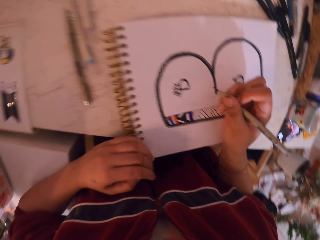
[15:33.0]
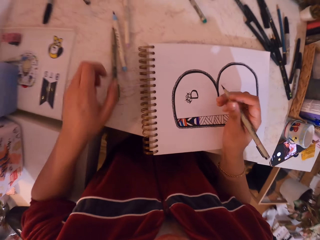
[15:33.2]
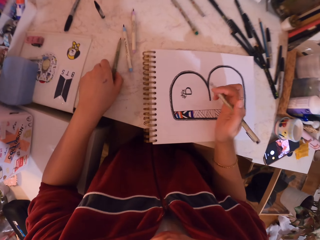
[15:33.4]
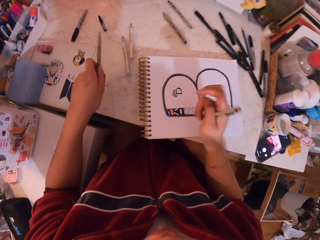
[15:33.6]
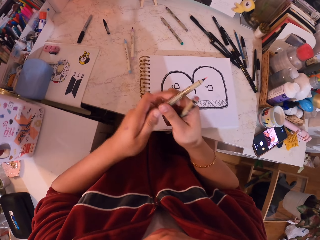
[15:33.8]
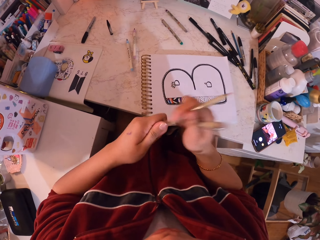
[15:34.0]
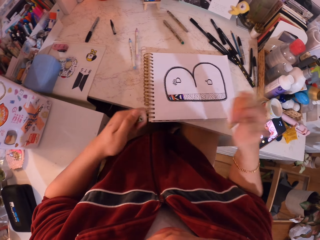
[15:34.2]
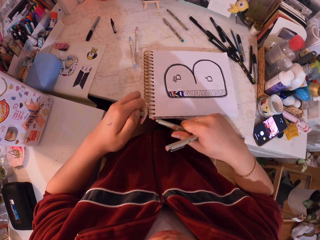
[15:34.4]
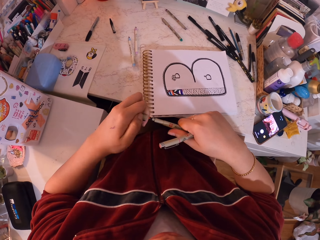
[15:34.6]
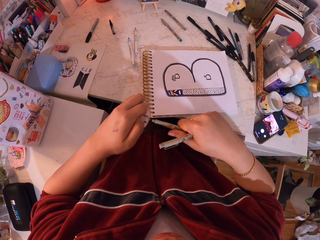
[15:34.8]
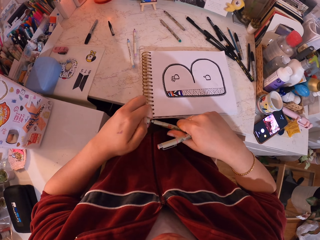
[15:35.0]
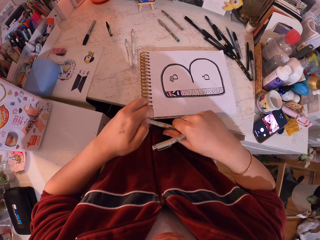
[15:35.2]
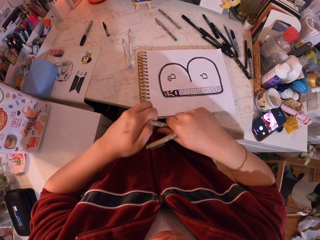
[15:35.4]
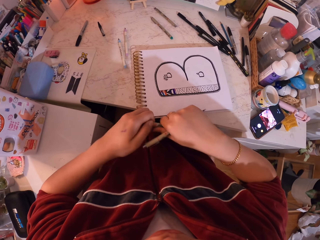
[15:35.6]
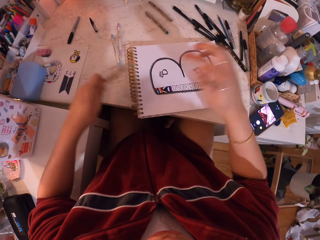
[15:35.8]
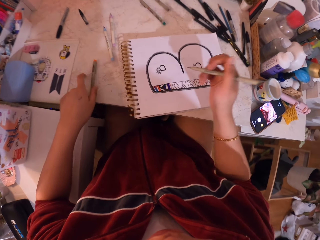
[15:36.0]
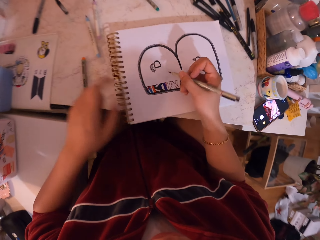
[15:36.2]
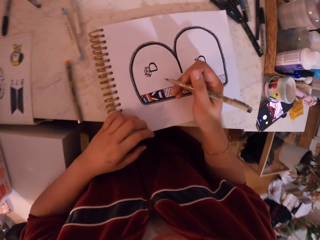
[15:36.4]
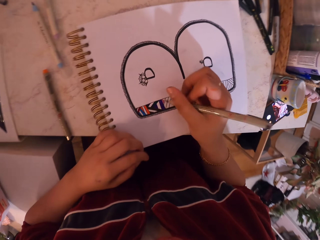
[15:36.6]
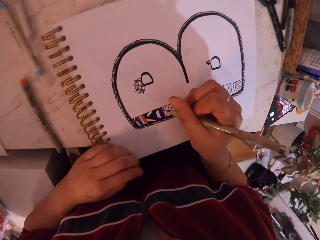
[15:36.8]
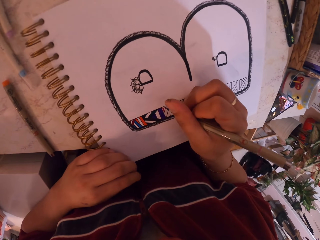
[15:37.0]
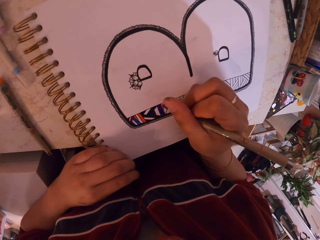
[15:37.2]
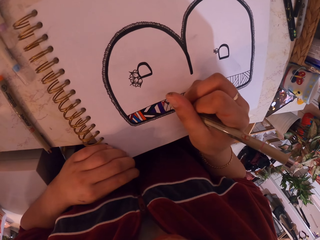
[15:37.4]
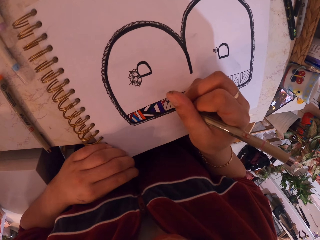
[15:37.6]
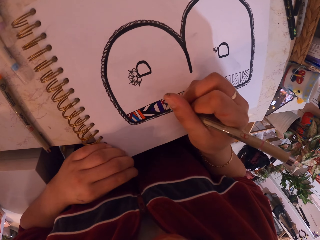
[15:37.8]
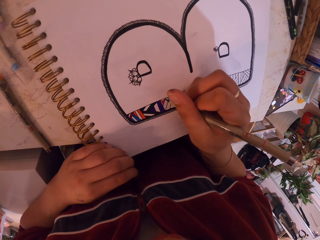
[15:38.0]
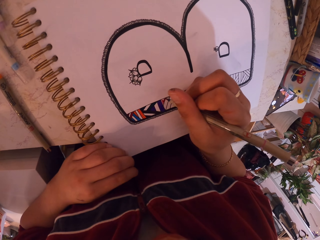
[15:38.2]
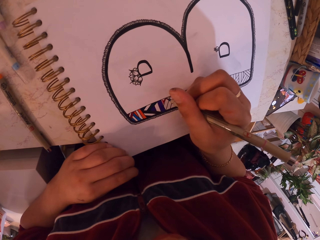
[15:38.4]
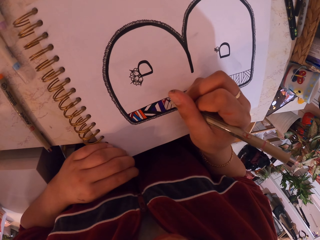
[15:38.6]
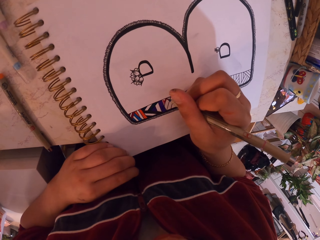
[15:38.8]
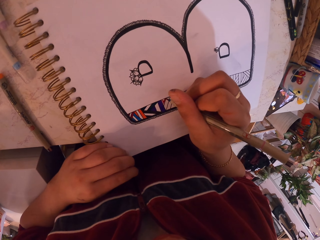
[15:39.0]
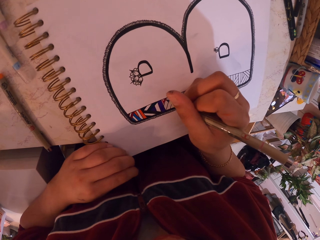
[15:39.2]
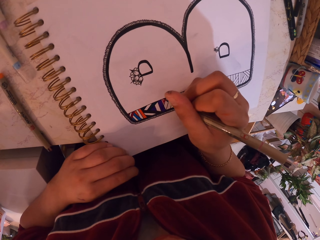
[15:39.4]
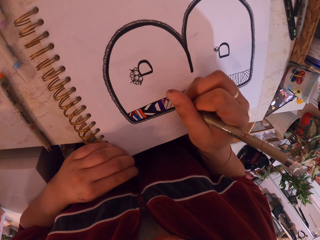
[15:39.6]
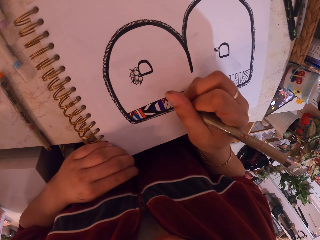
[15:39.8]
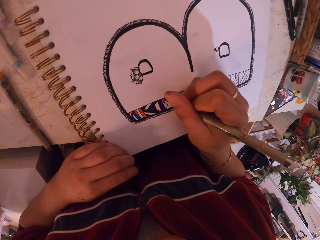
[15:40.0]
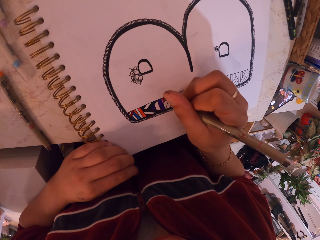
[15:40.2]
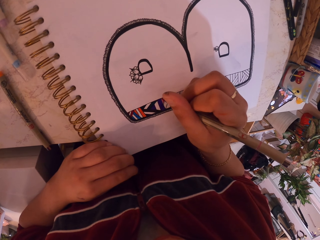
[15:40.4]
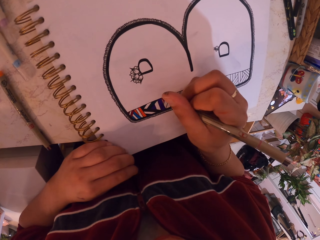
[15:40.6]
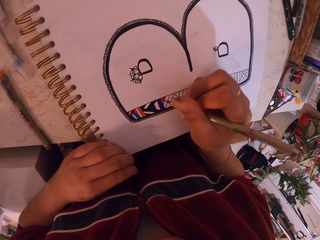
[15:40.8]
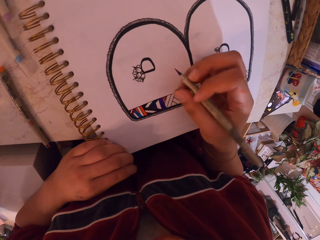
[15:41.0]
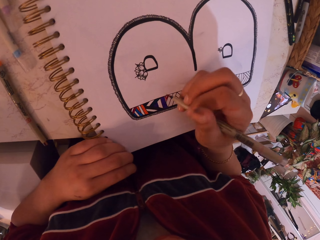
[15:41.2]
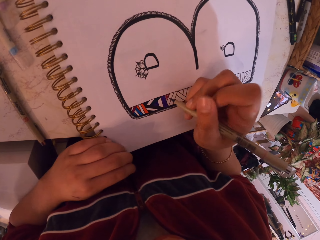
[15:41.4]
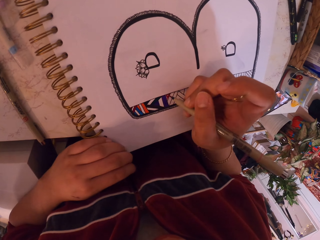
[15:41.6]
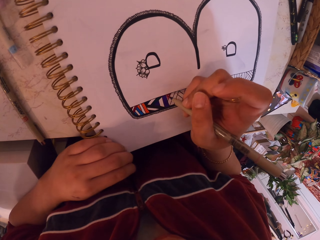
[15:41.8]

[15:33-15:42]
The camera wearer picks the paint pen from the table. They remove the lid from the pen. They hold the paint pen with two hands. They close the paint pen with the cap. They drop the paint pen on the table. They move the hand towards the drawing book. They paint the drawing on the drawing book.

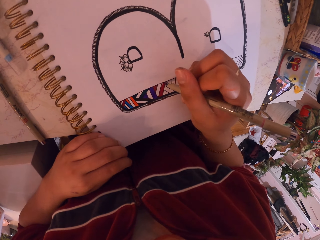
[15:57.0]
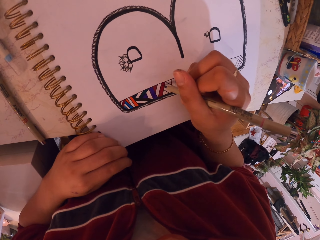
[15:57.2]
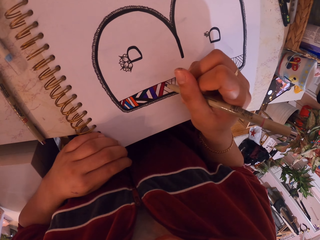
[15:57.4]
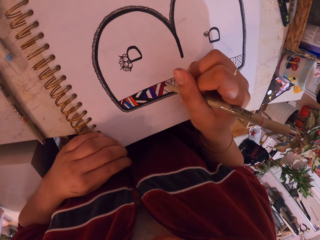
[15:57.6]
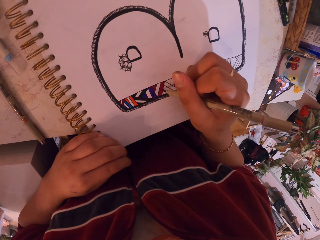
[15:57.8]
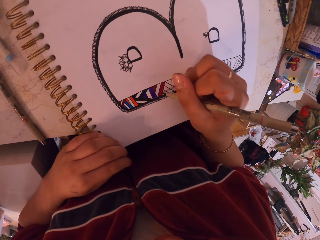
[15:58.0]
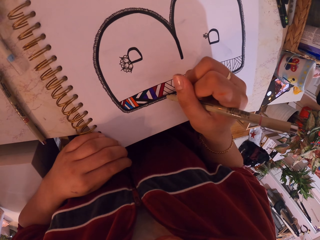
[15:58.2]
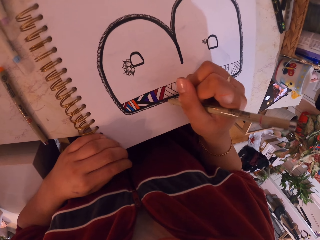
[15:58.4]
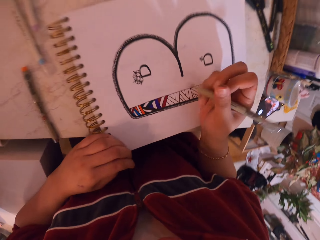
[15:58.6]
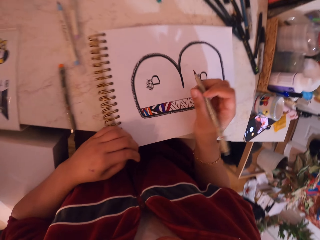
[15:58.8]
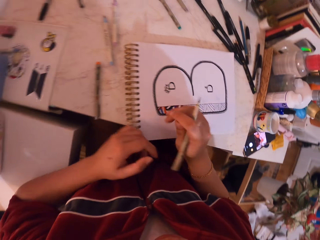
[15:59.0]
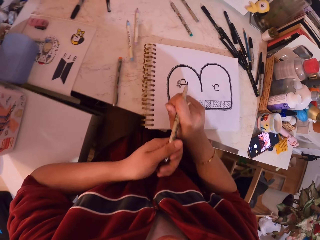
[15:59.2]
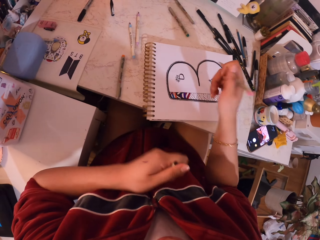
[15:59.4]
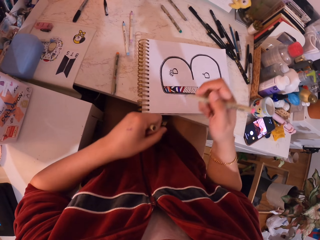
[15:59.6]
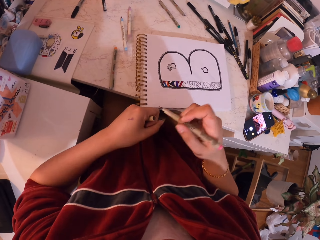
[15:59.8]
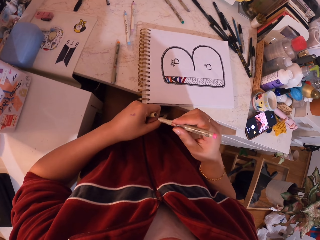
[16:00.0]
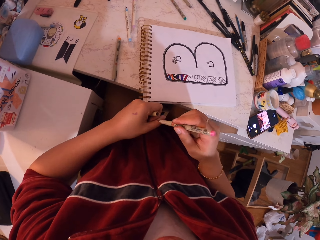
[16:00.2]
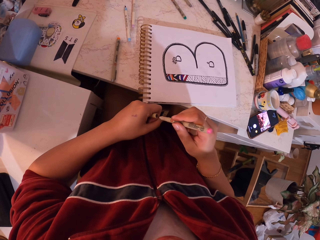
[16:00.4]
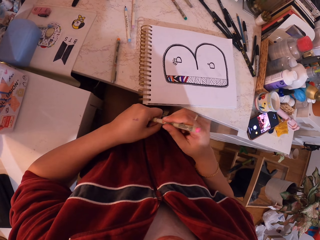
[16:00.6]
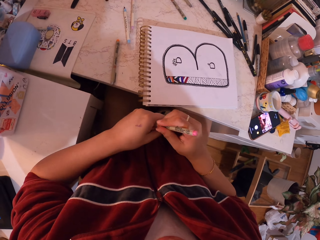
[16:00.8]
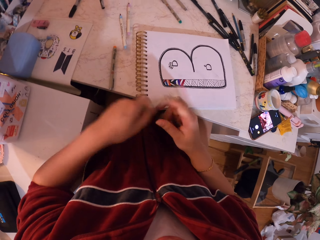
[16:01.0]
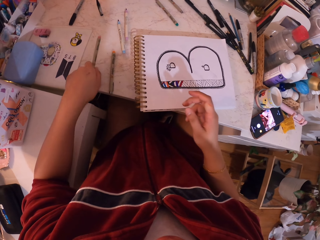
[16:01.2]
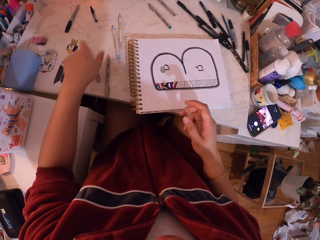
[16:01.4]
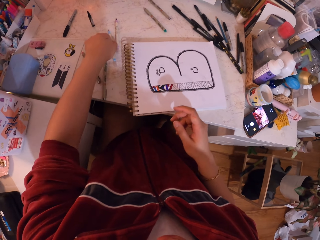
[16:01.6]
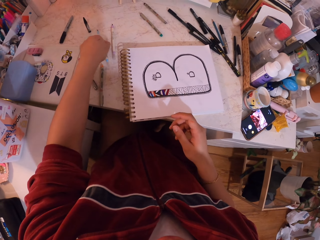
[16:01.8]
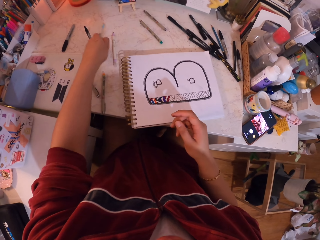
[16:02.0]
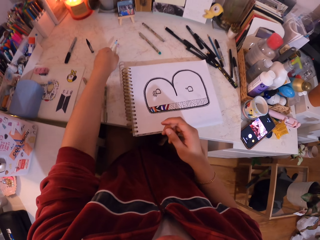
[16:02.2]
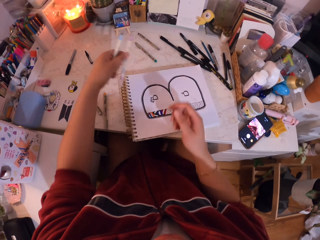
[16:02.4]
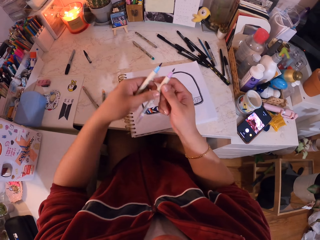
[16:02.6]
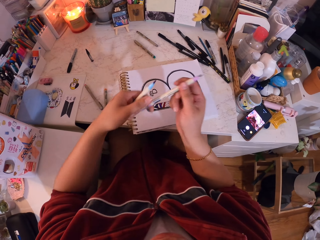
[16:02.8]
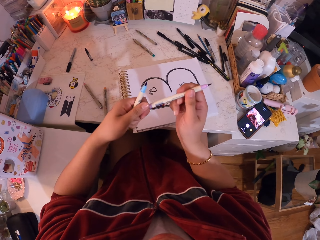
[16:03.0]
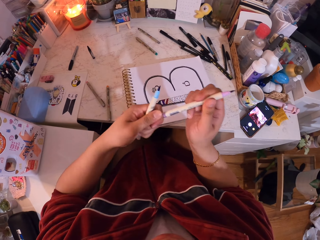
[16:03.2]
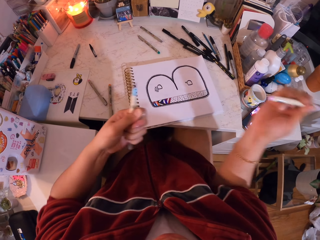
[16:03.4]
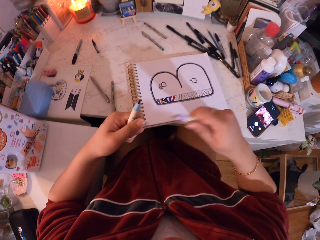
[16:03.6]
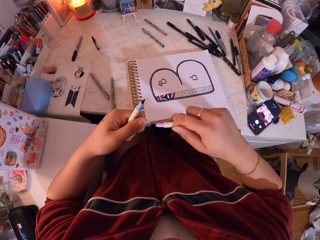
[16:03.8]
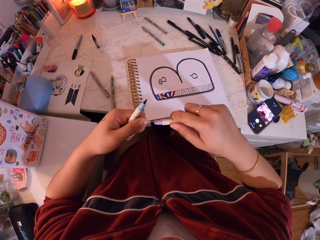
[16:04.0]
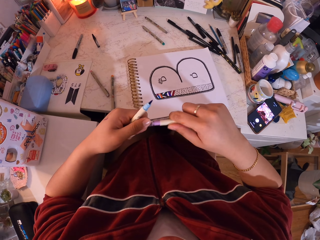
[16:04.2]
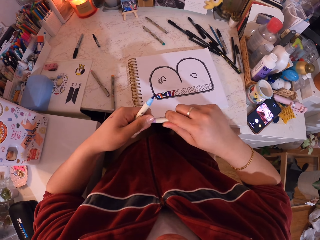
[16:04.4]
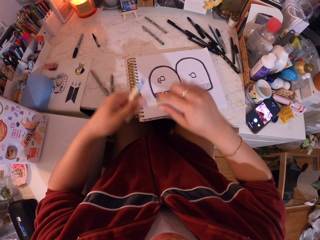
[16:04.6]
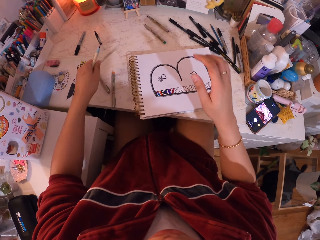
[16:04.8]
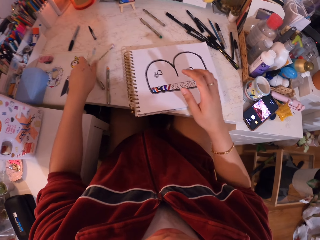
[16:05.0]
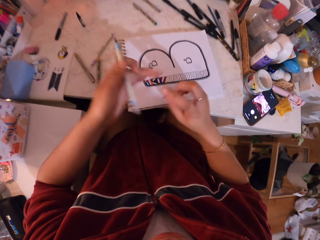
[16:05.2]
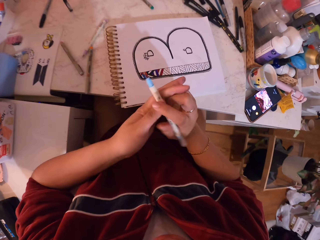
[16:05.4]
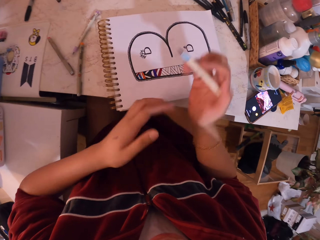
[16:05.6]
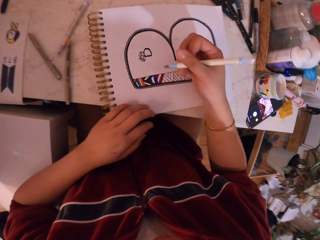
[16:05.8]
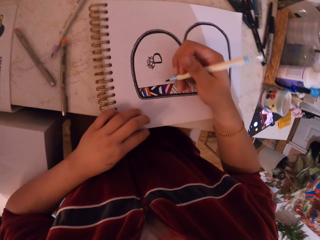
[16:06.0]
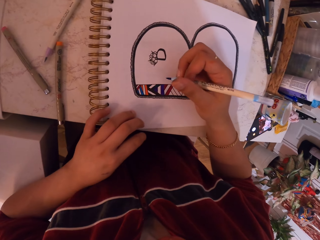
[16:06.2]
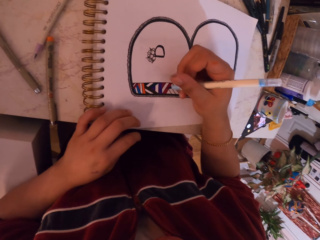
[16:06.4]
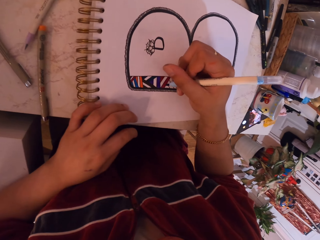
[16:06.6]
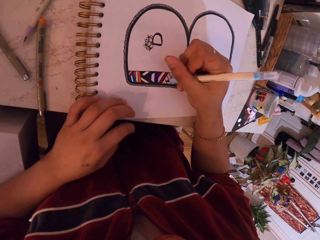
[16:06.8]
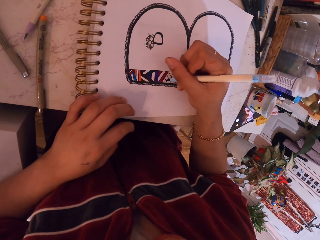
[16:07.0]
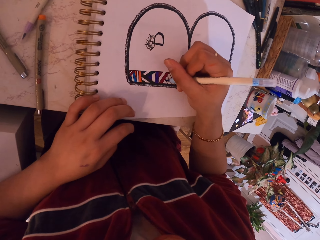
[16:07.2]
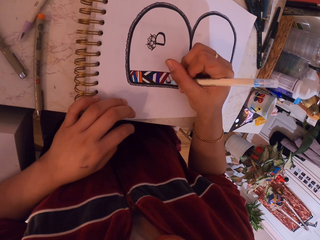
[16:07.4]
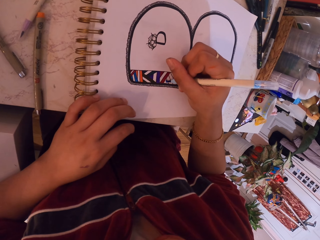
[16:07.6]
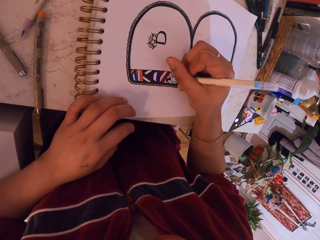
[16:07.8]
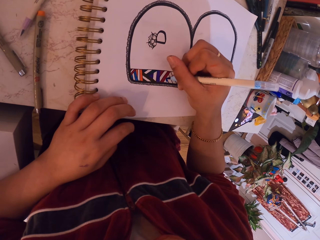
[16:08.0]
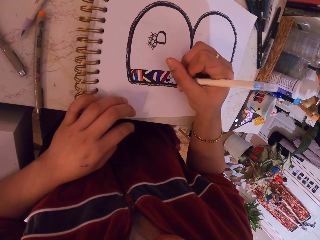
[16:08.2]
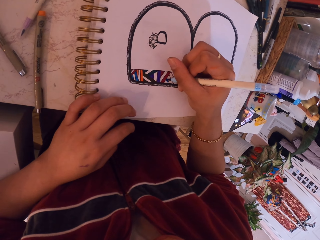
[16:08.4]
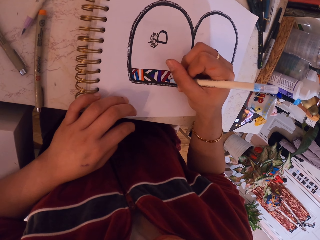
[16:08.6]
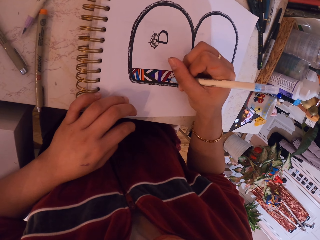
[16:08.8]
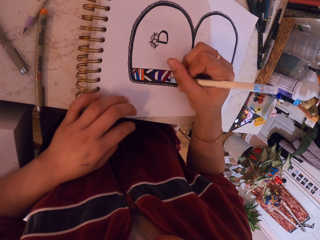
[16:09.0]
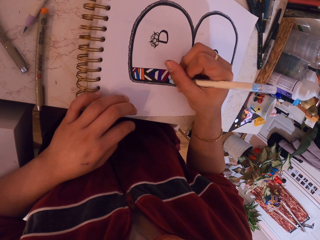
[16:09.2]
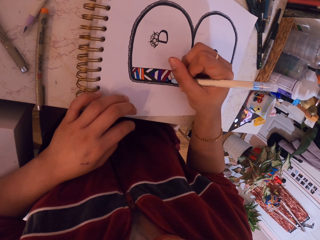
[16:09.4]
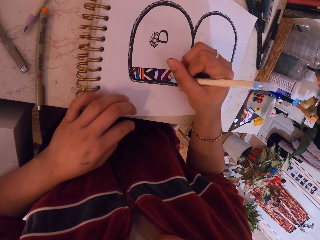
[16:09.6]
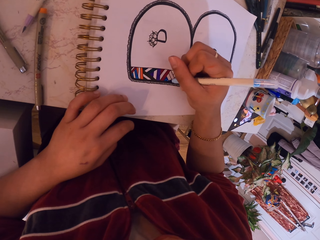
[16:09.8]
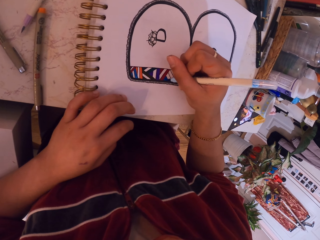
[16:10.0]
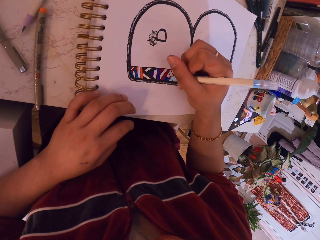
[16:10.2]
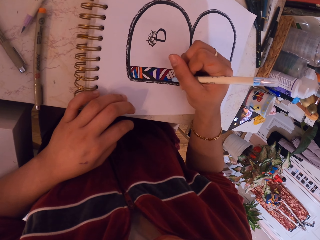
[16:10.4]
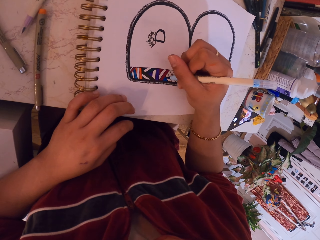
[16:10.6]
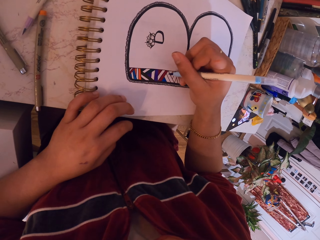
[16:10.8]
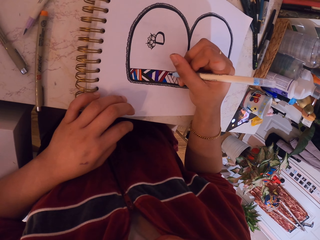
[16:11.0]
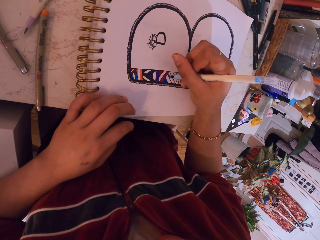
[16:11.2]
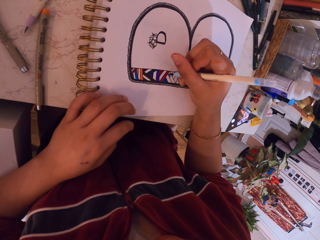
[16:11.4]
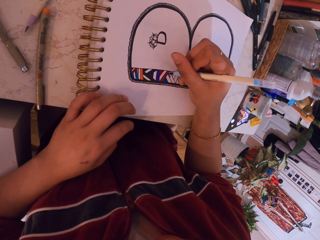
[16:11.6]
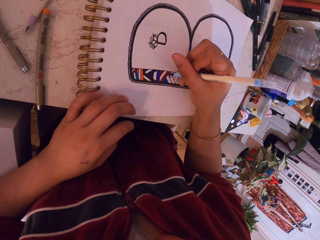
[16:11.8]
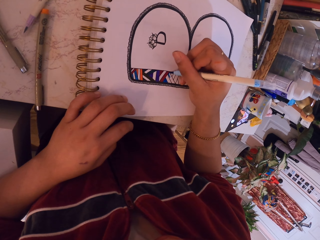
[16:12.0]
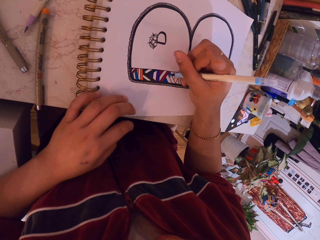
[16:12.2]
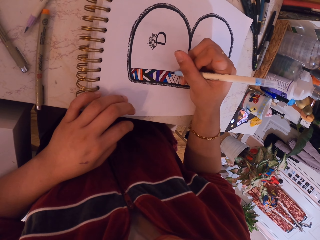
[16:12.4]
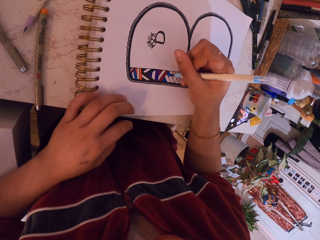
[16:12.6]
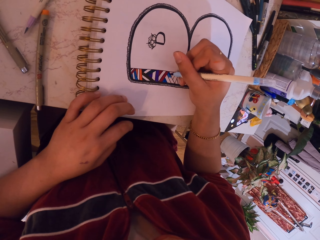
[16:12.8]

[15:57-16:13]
The camera wearer removes the hand from the drawing book and removes the cap from the paint pen. They close the paint pen with the cap. They put the pen on the table. They pick the paint pen from the table. They pick the pen again. They move the hand. They hold the paint pen with two hands. They remove the cap from the paint pen. They close the paint pen with the cap. They drop the paint pen on the table. They change the paint pen from the left to the right hand. They move the hand towards the drawing book. They paint the drawing on the drawing book.
